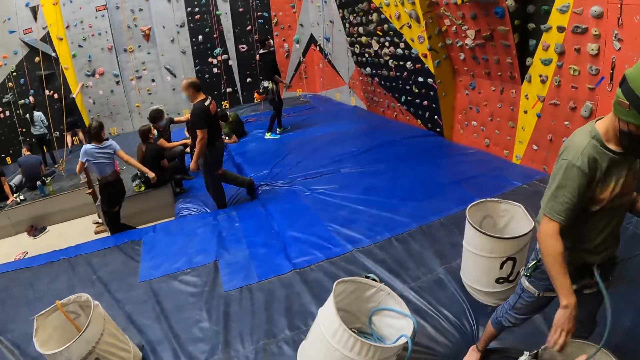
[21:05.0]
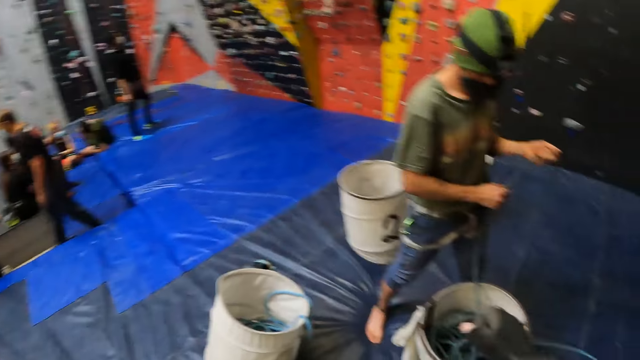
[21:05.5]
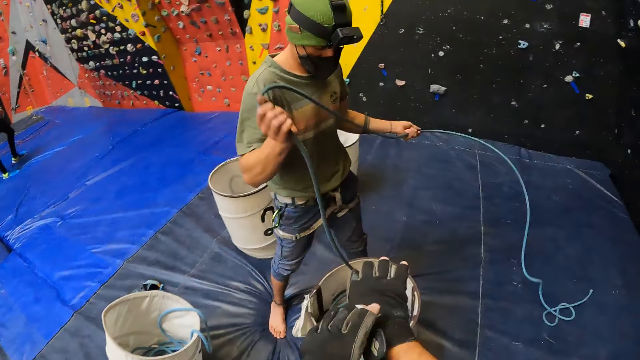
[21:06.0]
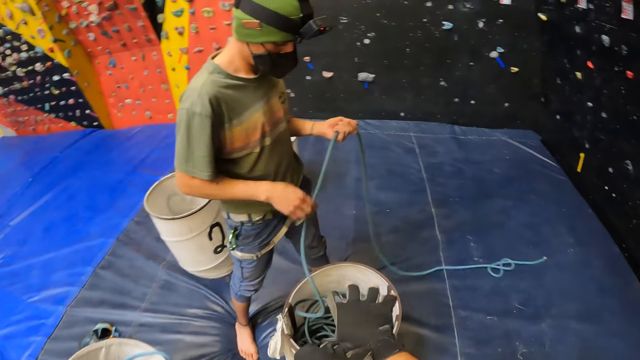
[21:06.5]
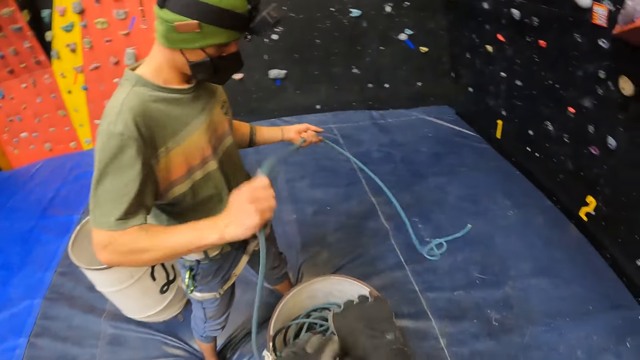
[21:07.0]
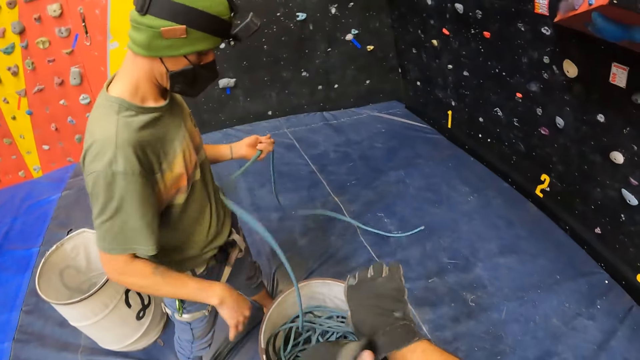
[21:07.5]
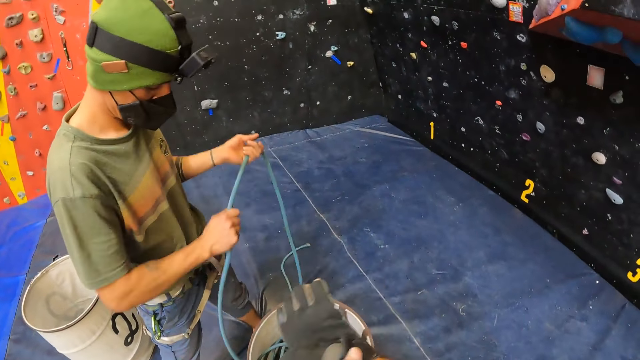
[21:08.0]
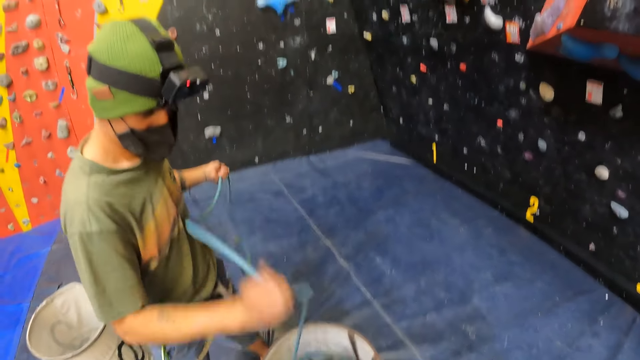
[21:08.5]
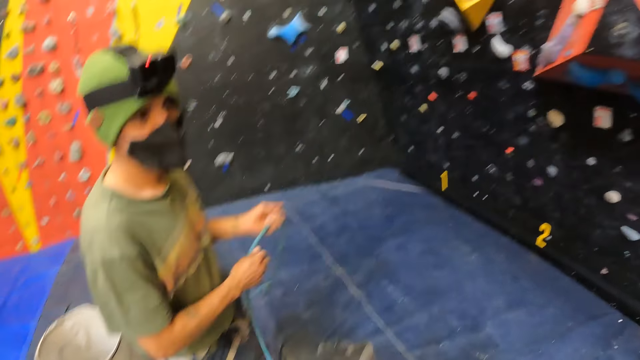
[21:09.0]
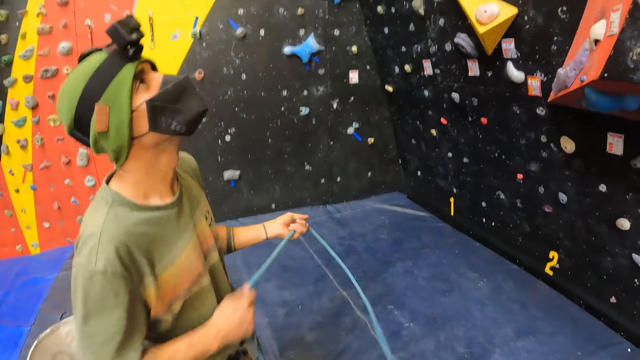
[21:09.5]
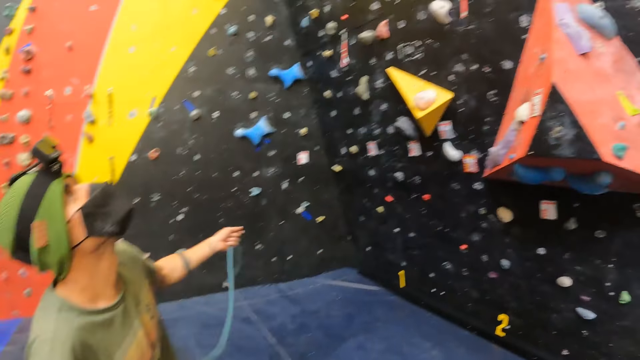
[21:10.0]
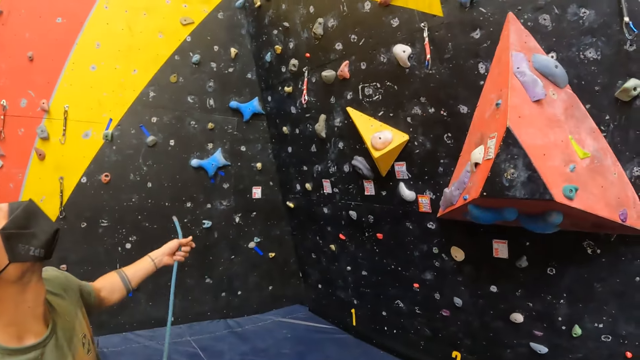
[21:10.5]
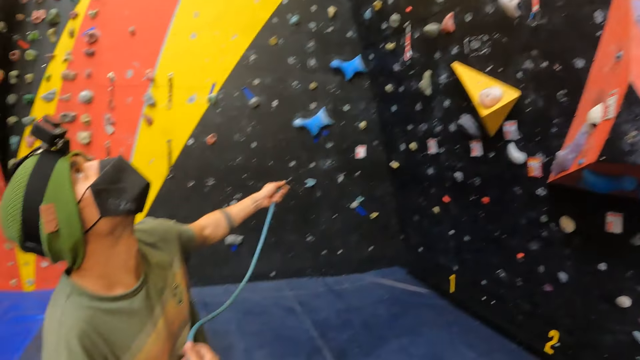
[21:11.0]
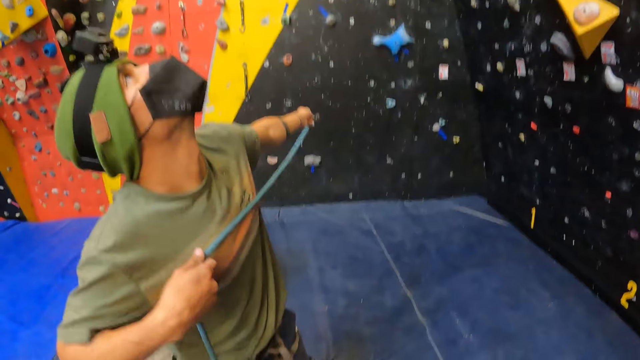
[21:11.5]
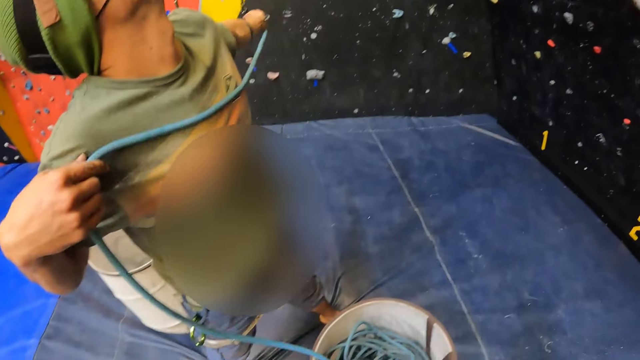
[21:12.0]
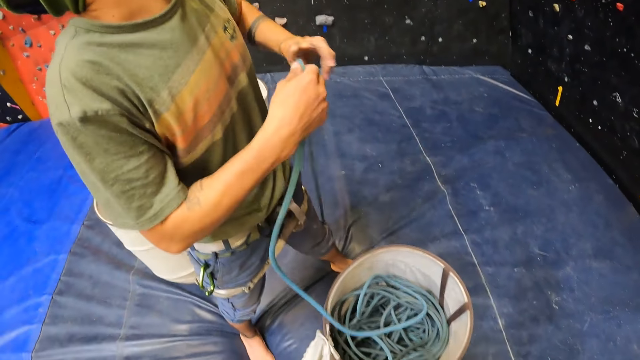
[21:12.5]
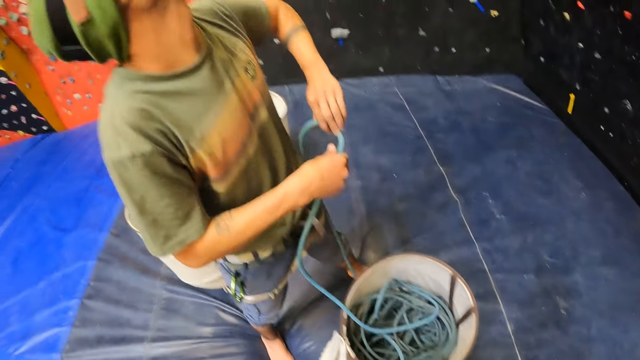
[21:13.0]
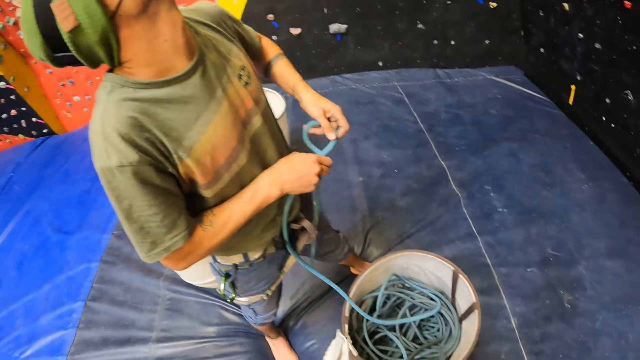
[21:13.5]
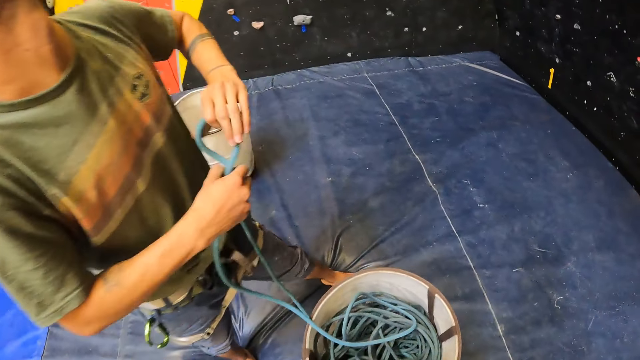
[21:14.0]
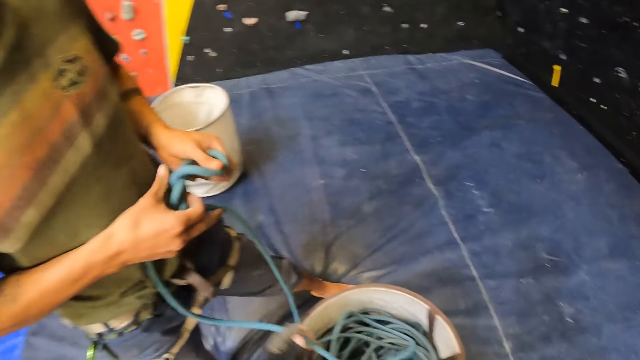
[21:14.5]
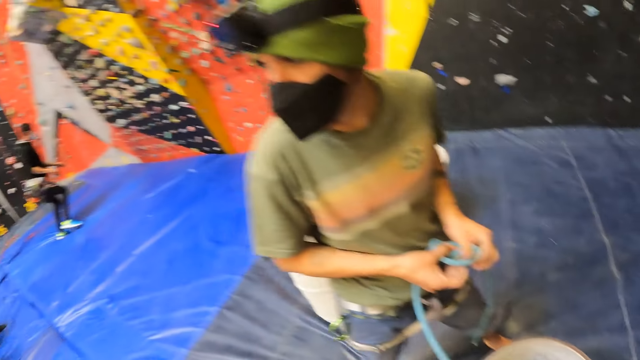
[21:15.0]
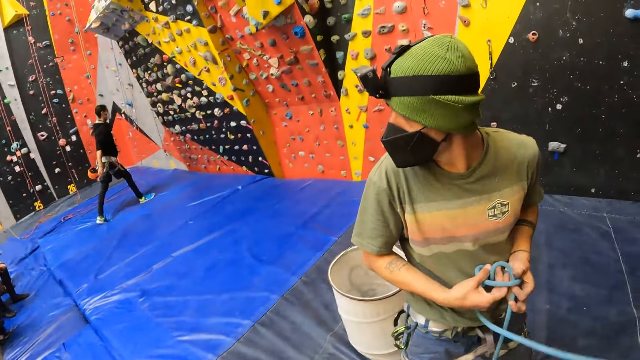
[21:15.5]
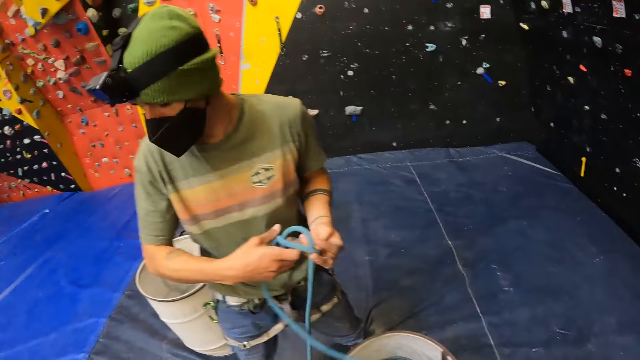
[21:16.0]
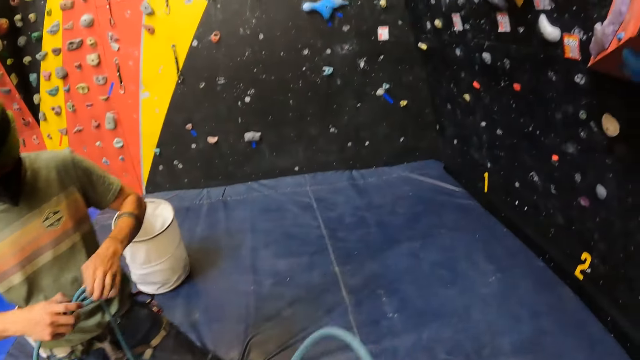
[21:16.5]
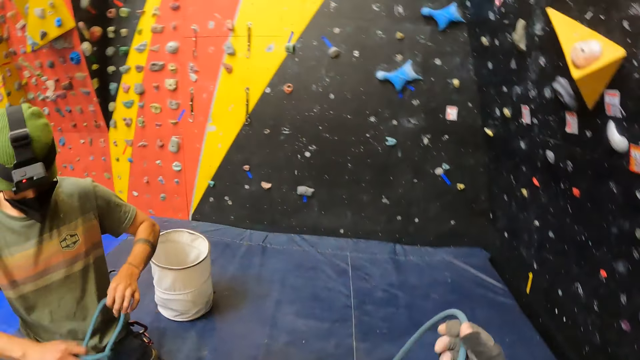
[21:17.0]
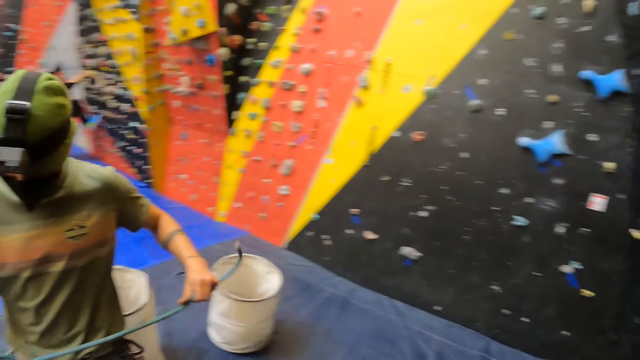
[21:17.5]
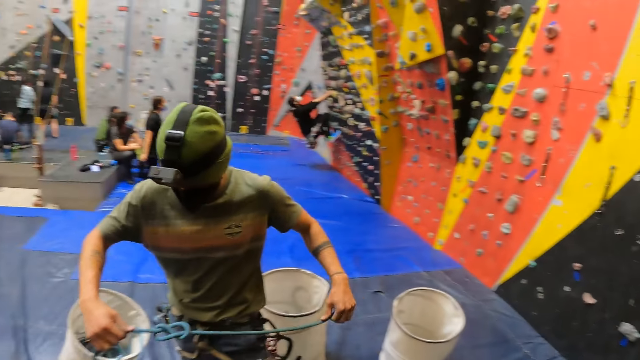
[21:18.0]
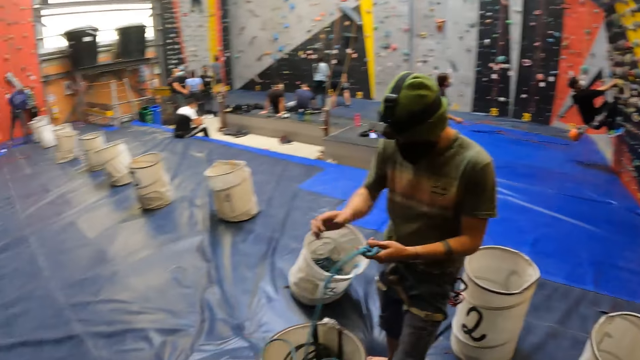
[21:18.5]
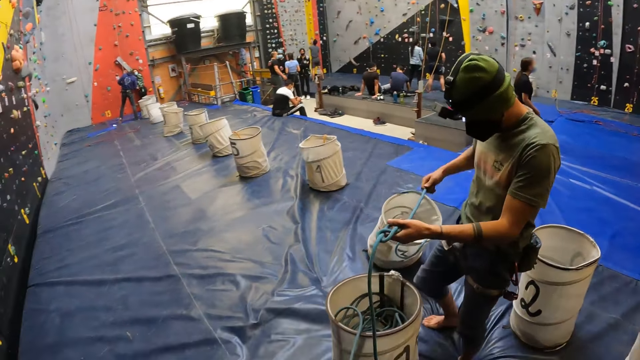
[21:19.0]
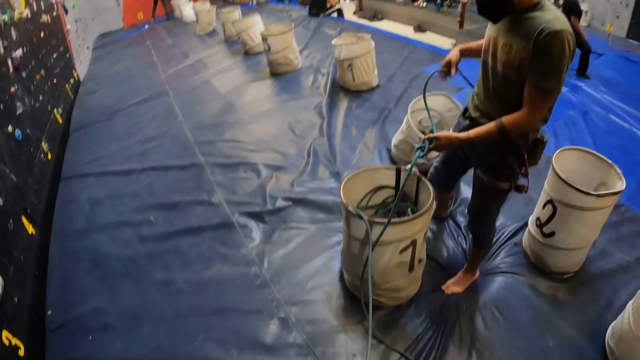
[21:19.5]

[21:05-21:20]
A person puts the rope in the bucket. The camera wearer adjusts a glove. The person stretches the rope and folds the rope. The person ties the rope. The camera wearer pulls the rope.

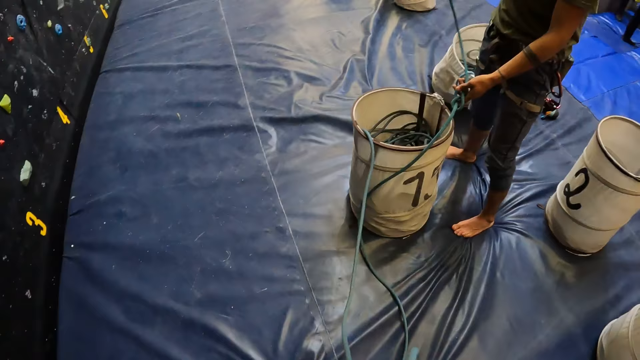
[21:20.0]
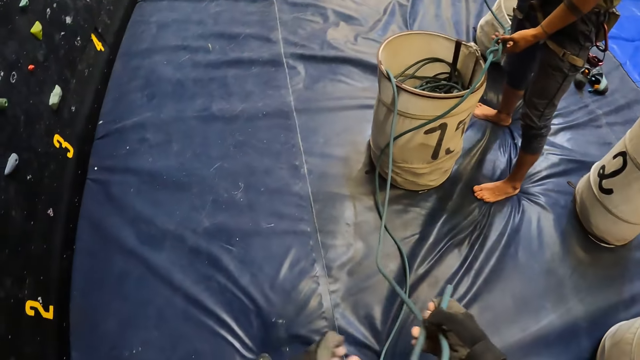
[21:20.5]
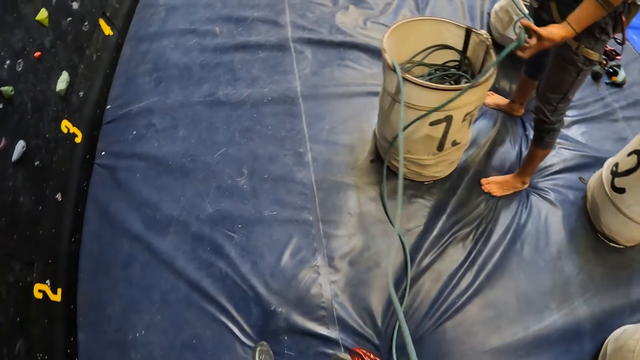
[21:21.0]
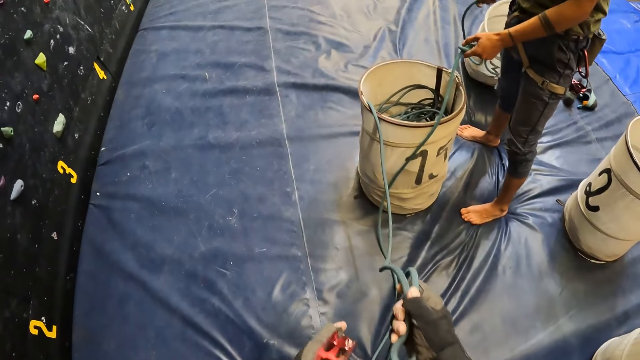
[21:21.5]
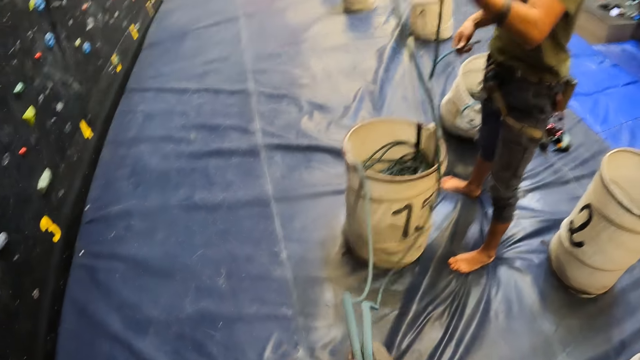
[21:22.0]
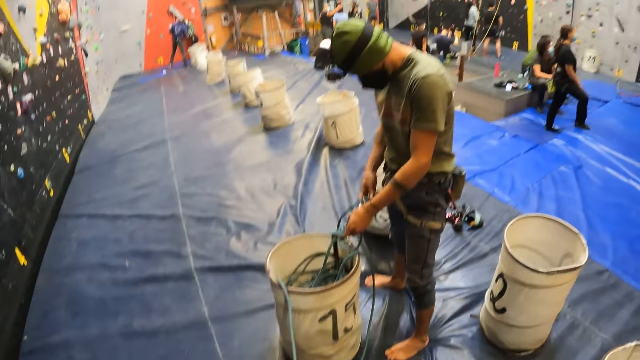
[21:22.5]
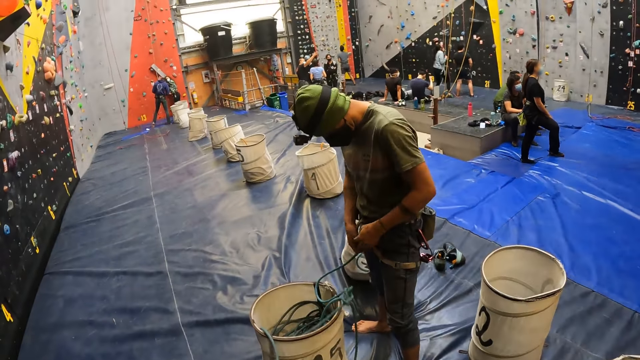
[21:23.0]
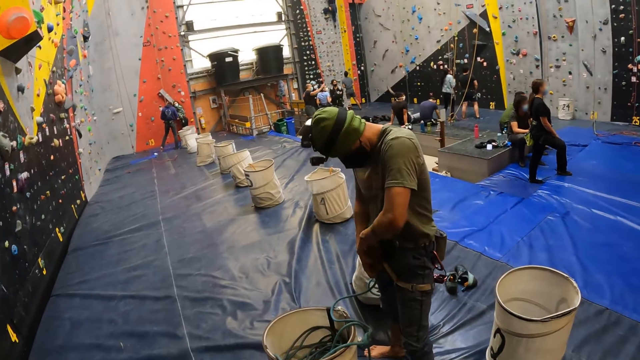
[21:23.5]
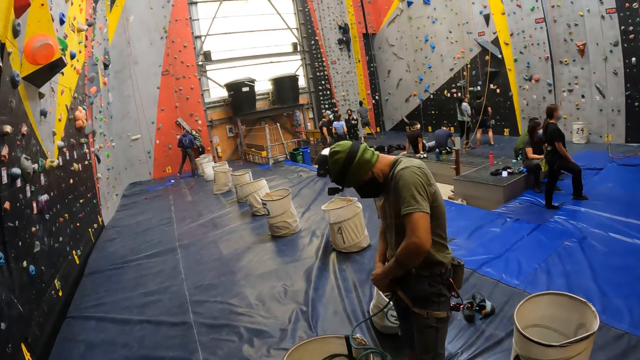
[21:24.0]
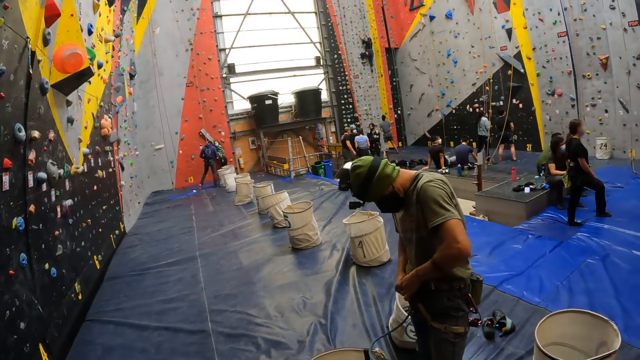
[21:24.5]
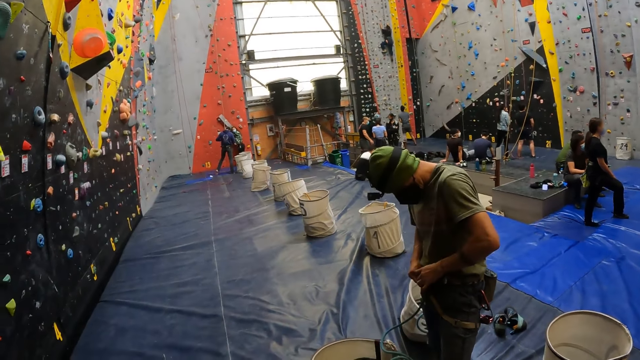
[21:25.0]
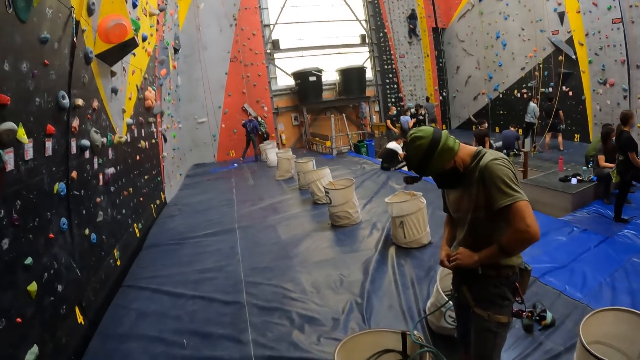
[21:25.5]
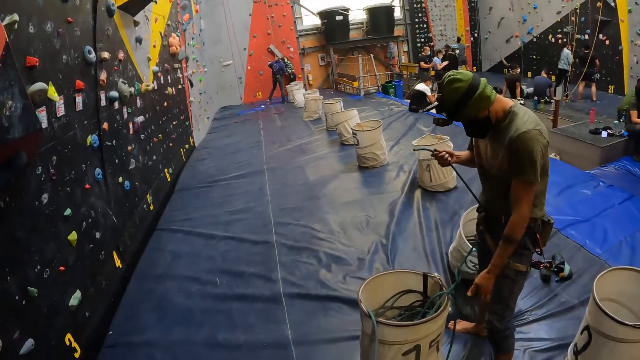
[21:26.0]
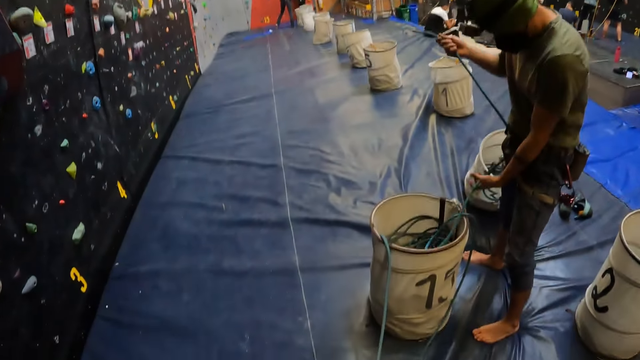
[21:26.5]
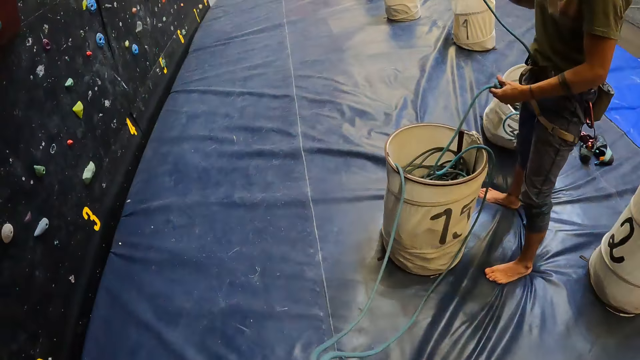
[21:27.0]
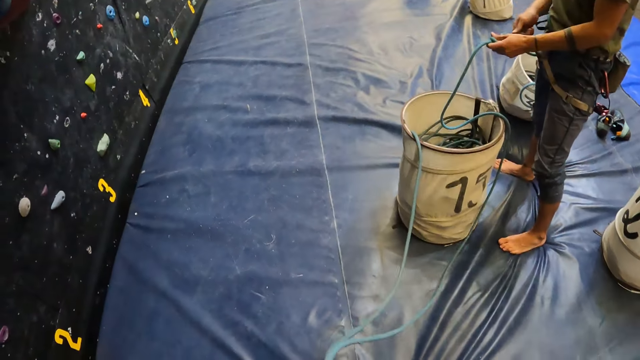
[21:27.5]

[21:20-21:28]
A man ties a rope on a belt in the waist. The man pulls the rope.
